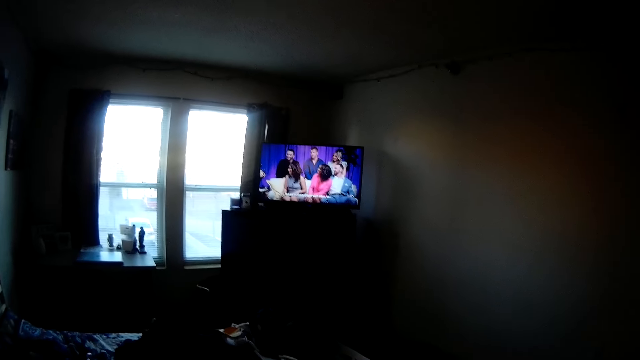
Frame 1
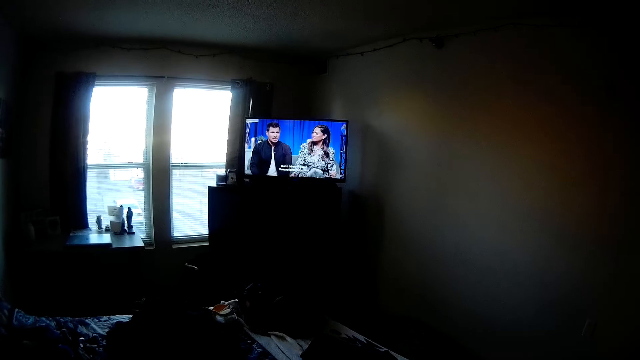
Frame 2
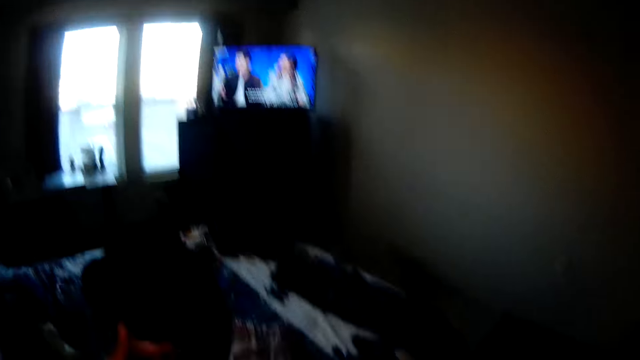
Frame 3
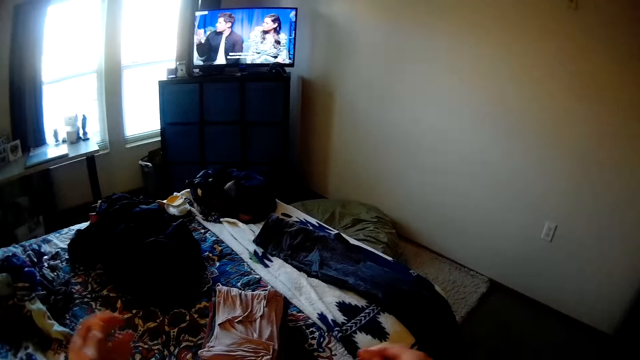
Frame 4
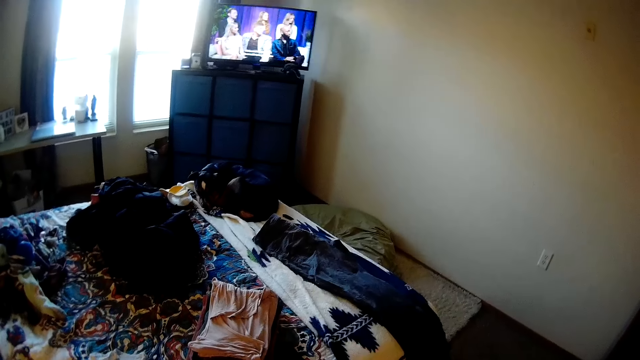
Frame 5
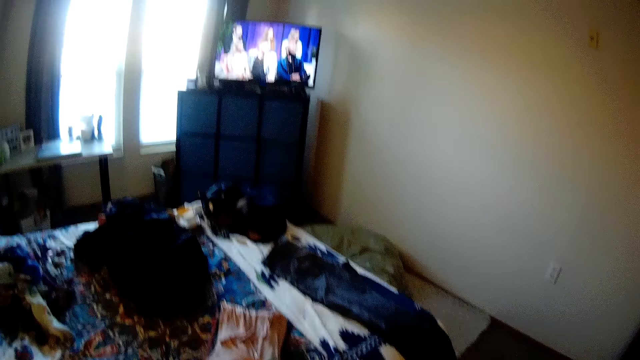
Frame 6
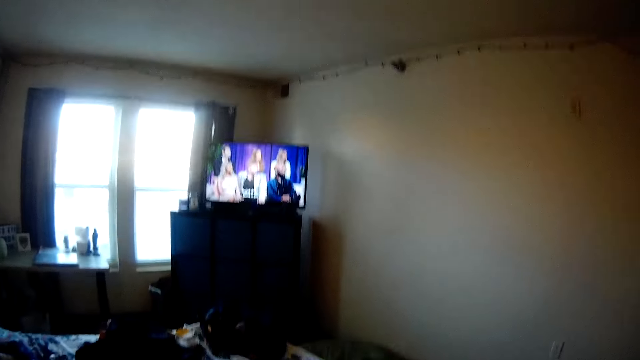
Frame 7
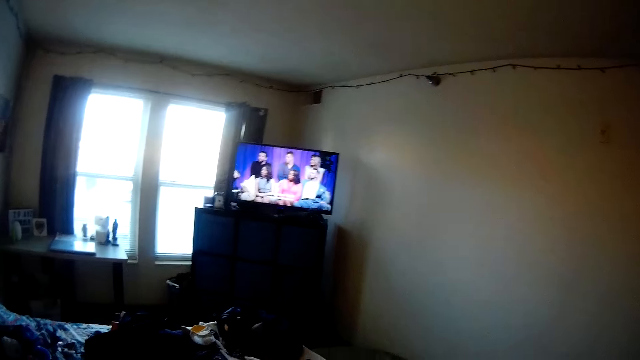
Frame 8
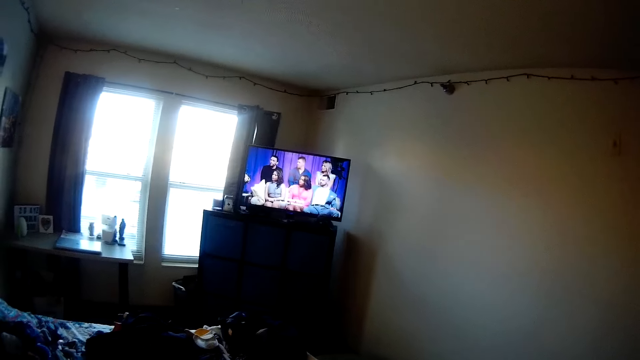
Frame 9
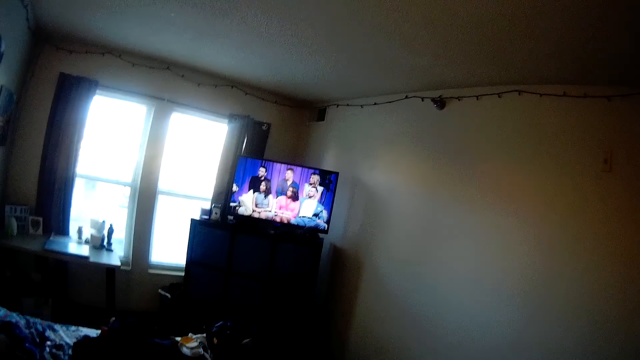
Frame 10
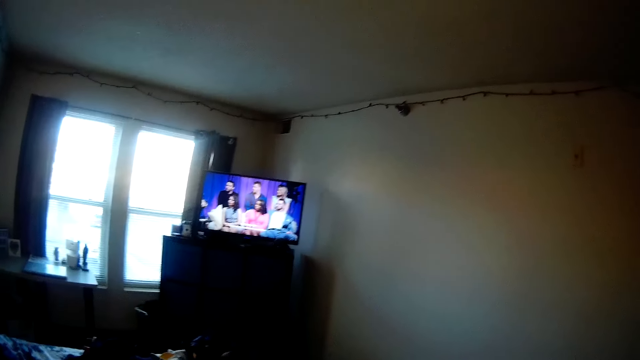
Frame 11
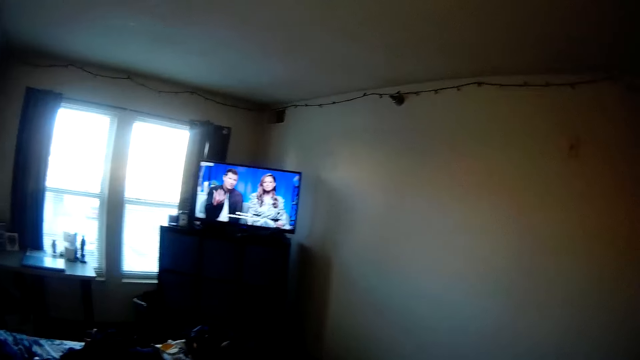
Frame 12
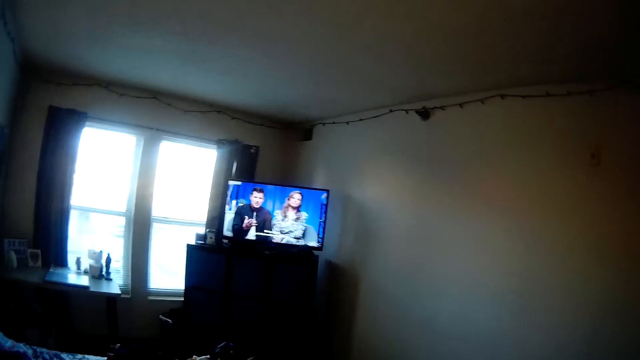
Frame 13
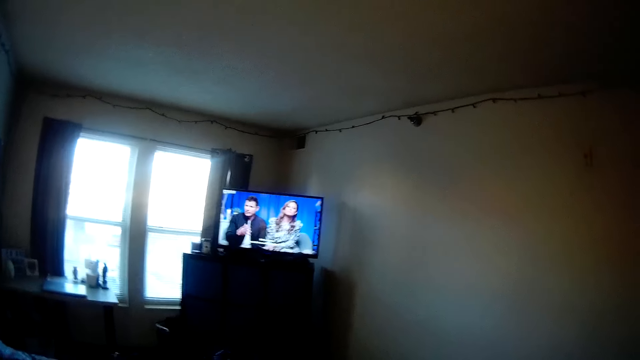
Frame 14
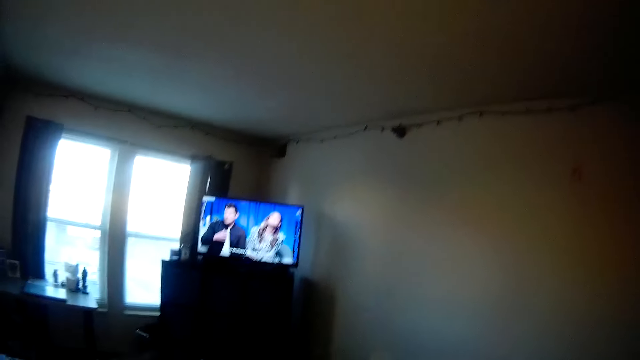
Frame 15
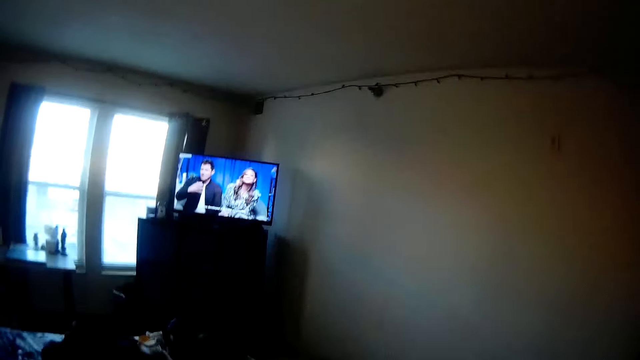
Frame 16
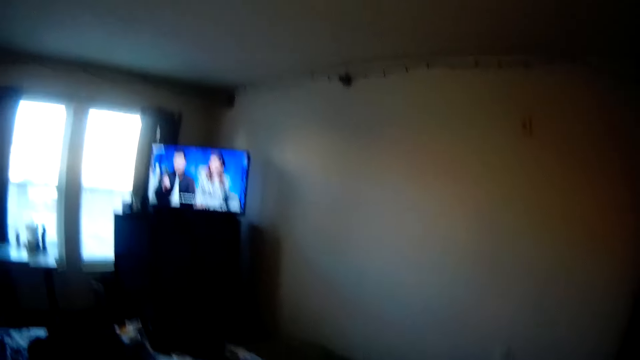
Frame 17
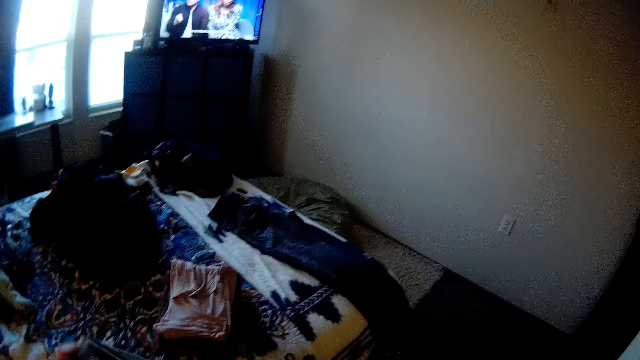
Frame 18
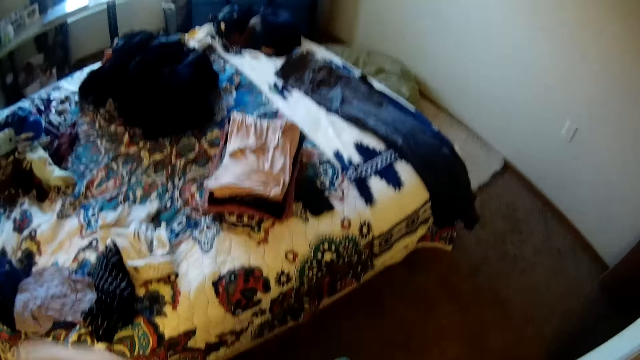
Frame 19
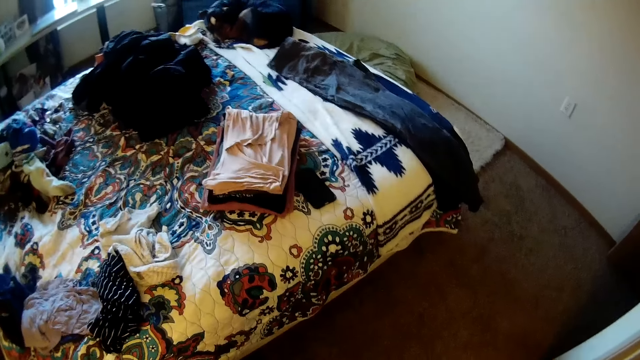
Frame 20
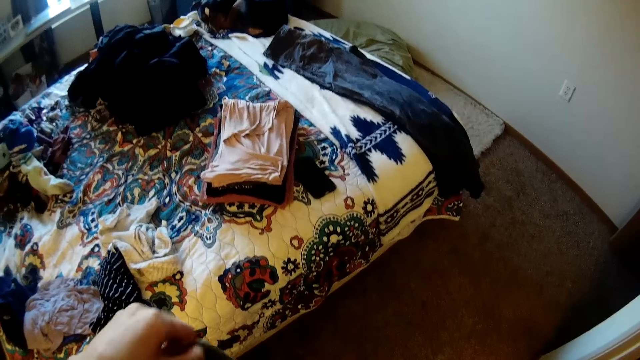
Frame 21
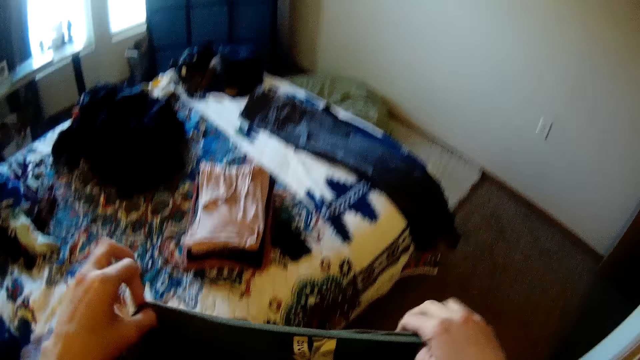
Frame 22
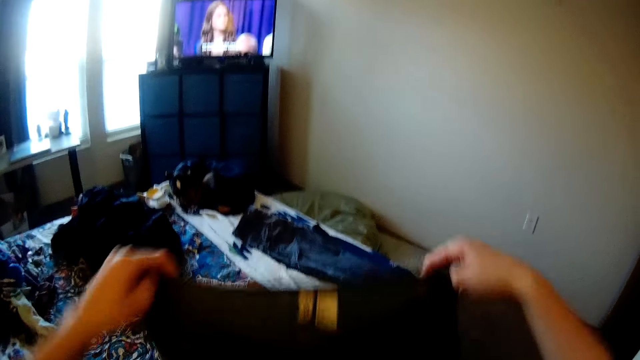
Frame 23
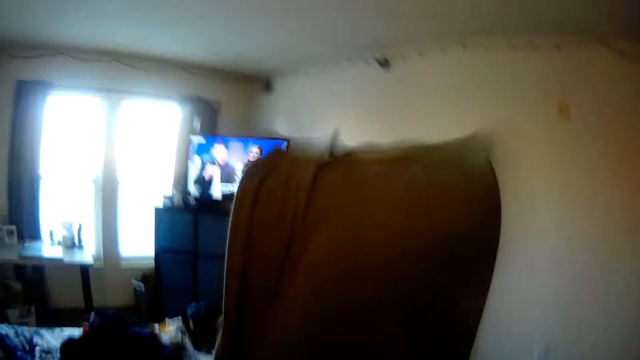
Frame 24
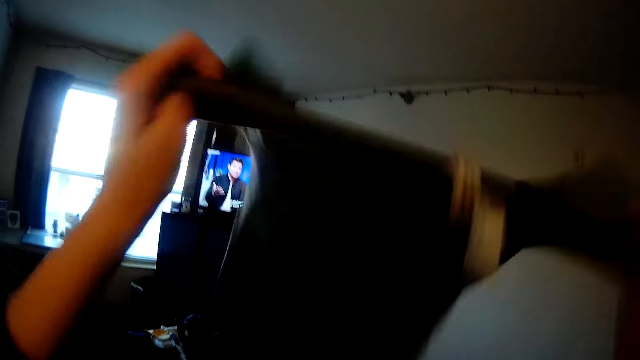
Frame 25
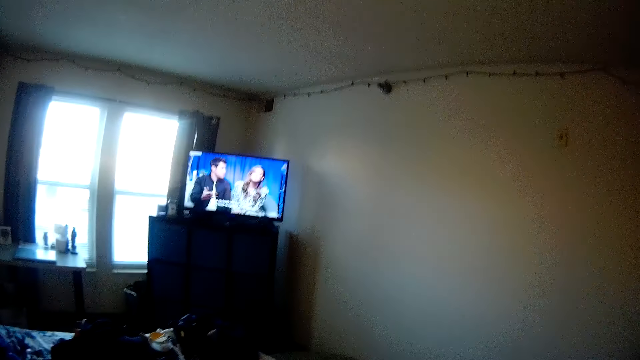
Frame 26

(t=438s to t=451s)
The camera wearer shakes a cloth. They fold the cloths.

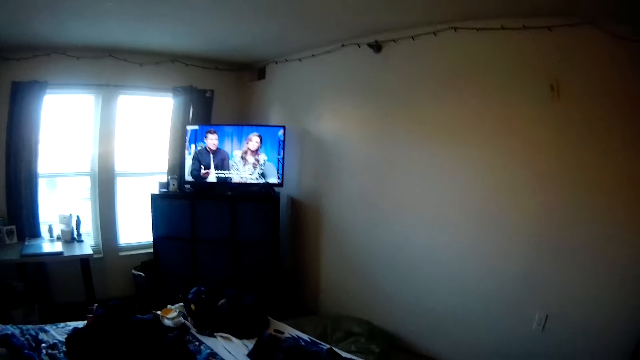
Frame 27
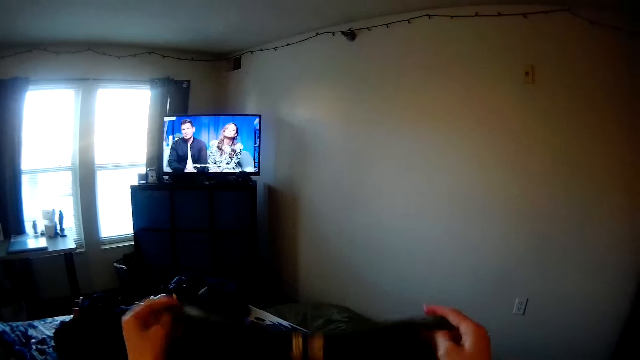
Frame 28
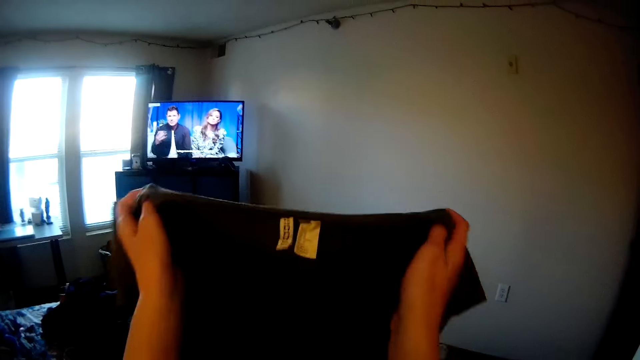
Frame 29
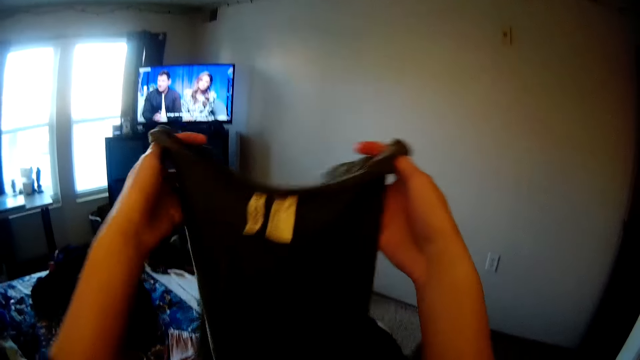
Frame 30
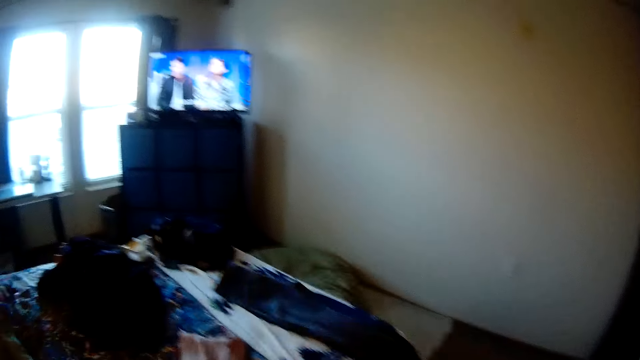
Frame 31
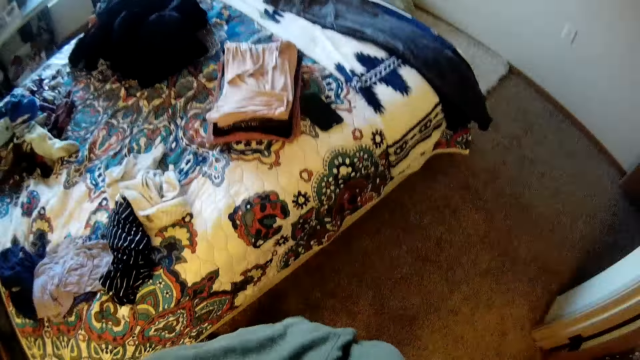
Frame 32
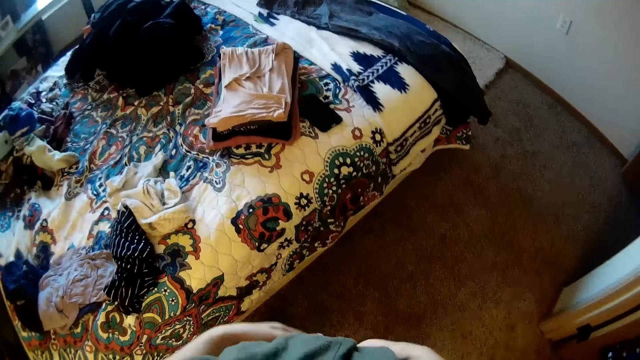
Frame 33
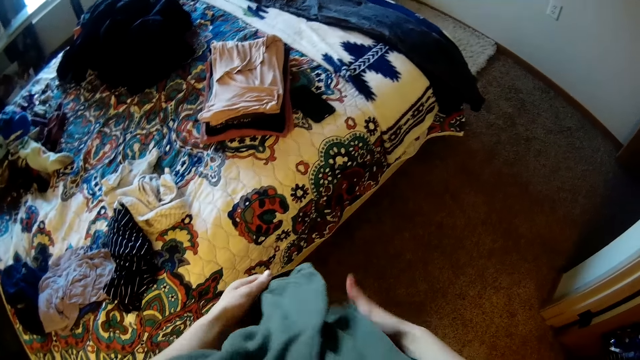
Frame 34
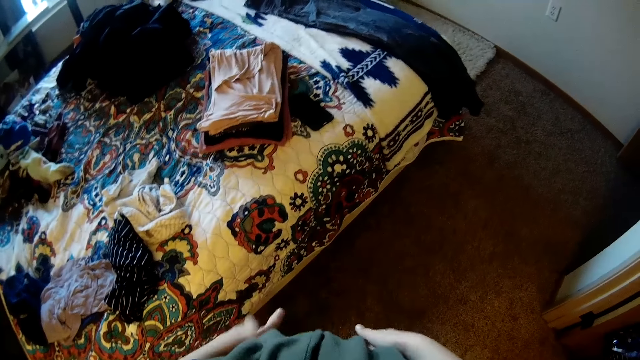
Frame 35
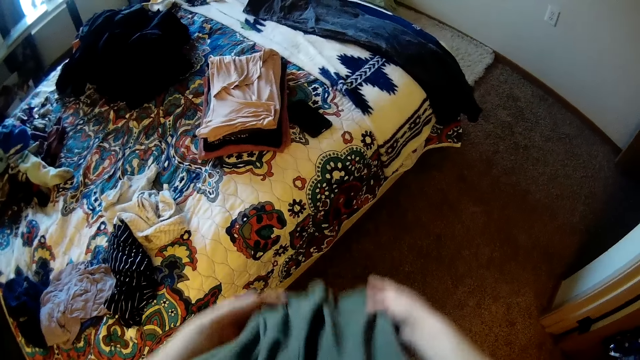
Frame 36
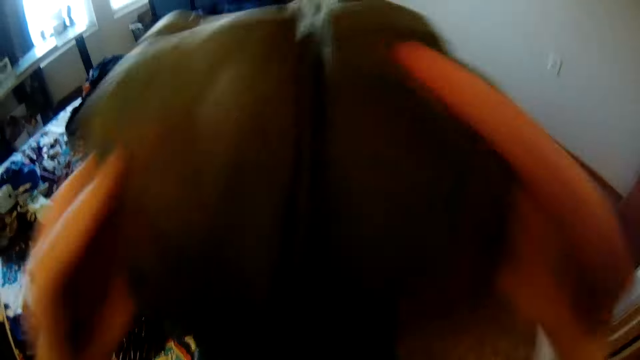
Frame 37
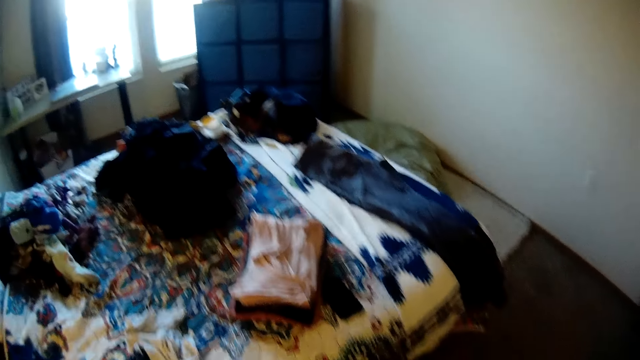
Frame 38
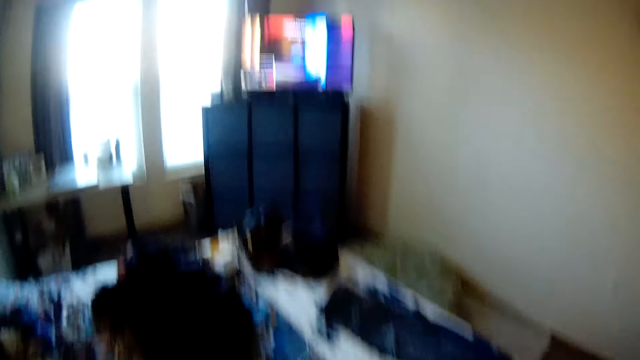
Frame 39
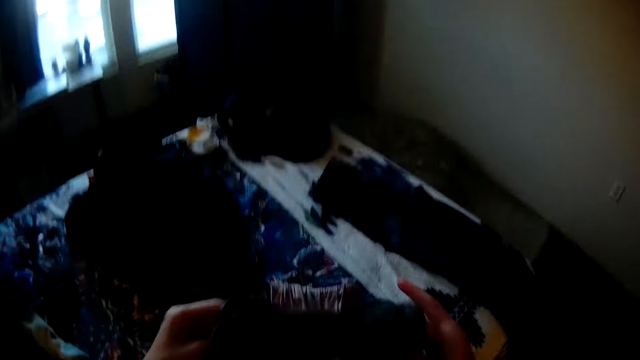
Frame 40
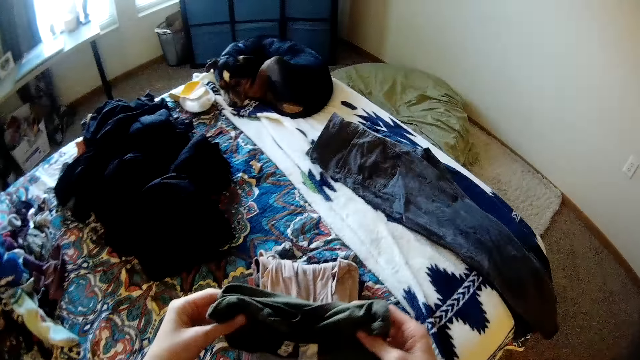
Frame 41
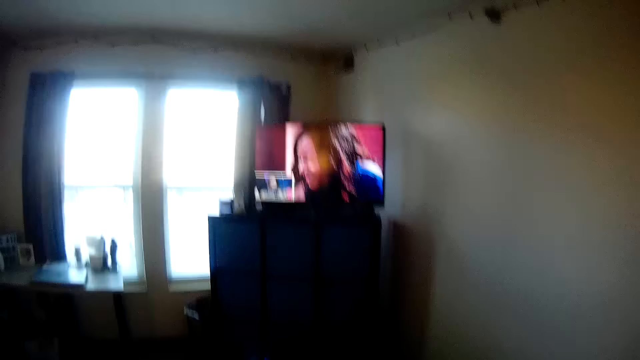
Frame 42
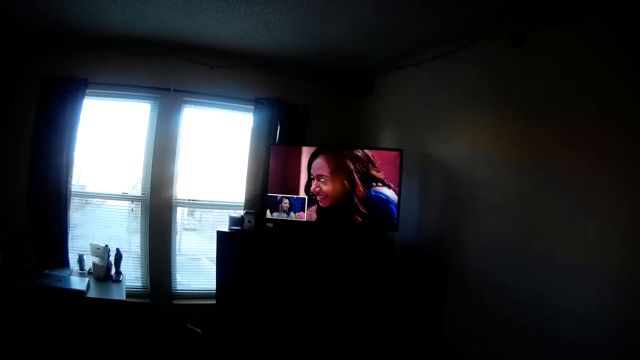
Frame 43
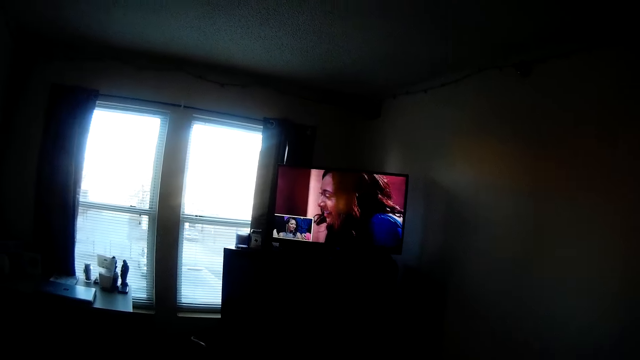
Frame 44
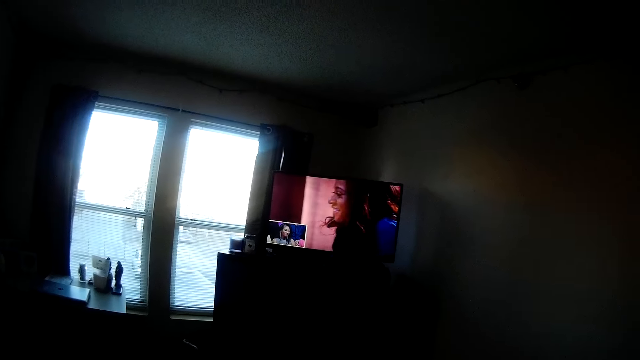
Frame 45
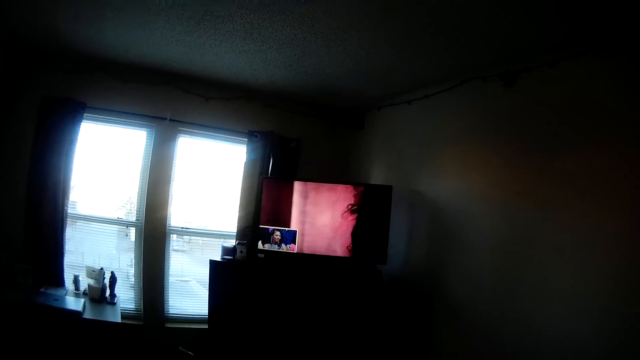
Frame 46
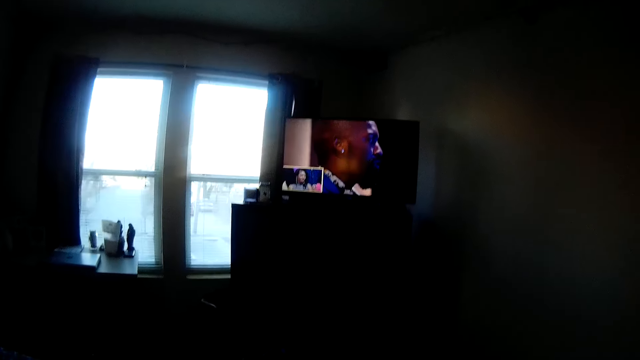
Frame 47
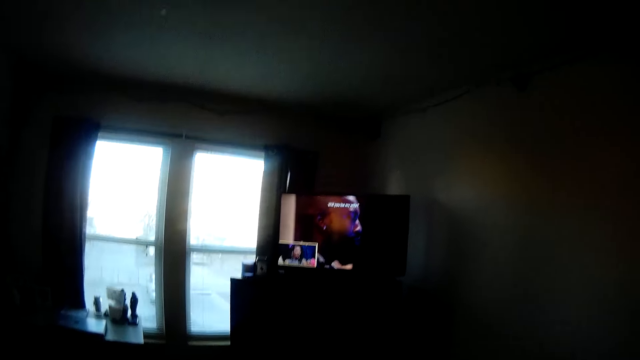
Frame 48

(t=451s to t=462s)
The camera wearer holds the cloth. They fold the shirt. They look at the bed. They watch the television in the room.
